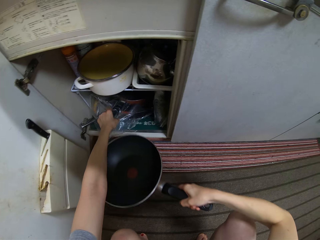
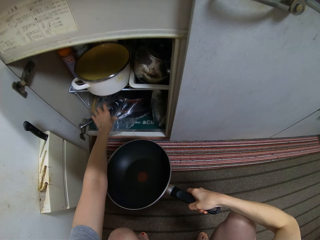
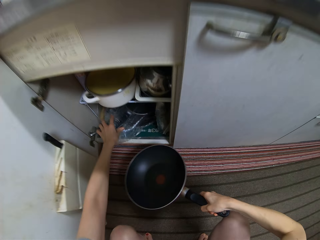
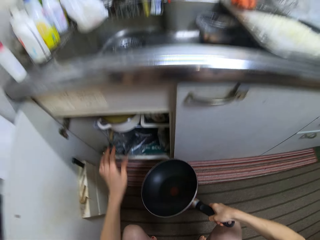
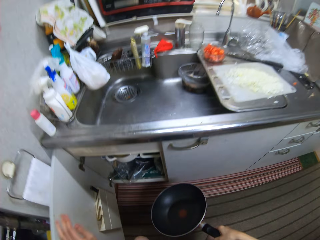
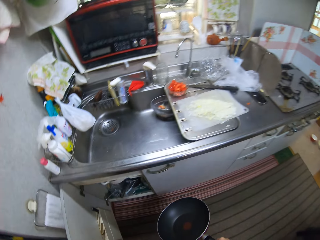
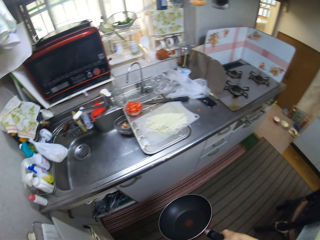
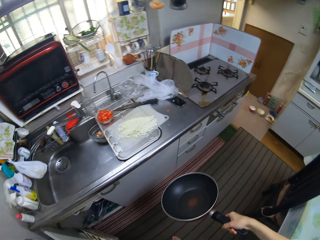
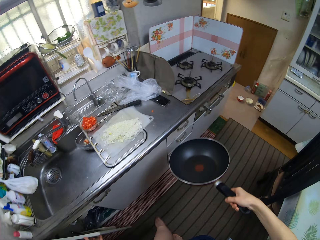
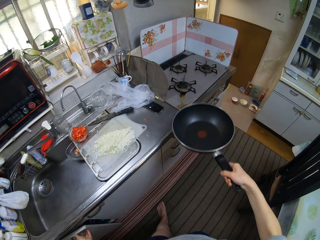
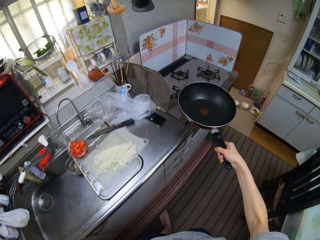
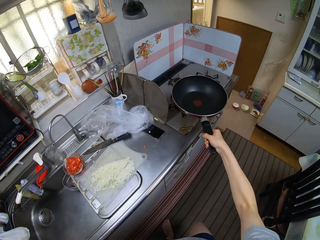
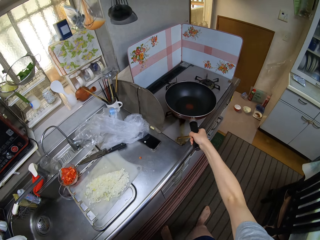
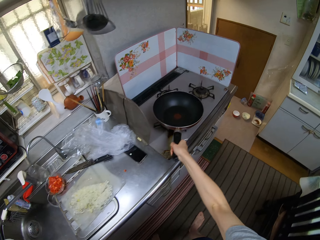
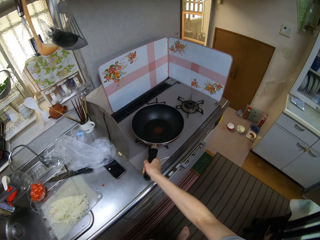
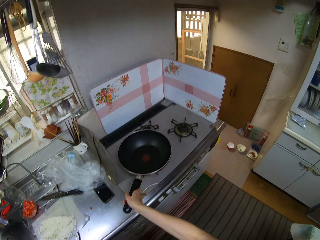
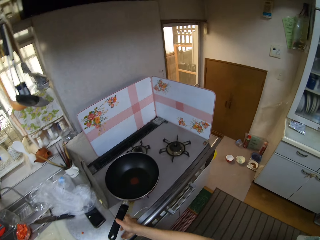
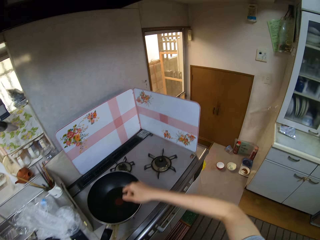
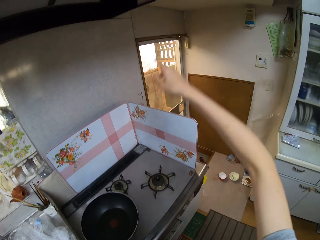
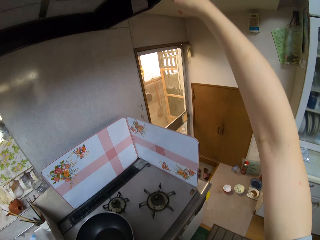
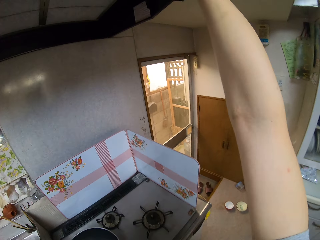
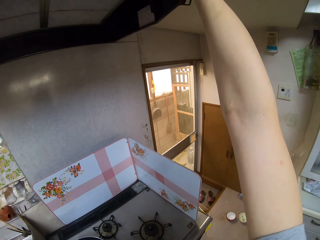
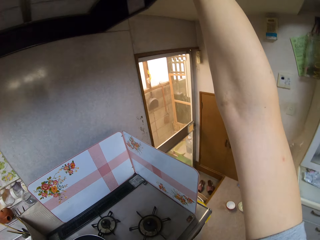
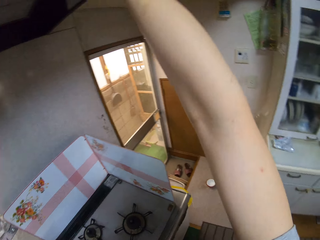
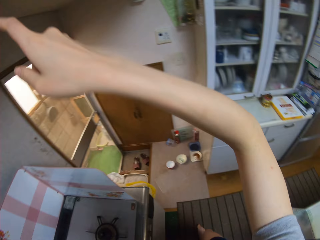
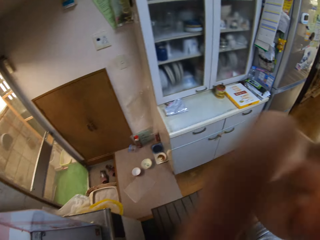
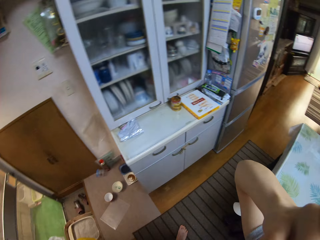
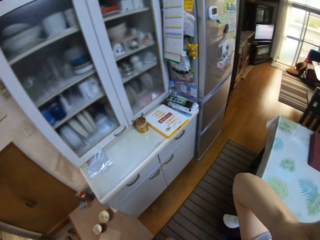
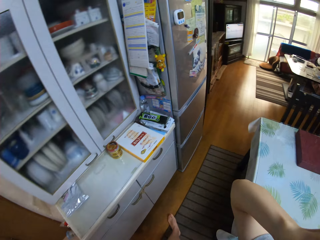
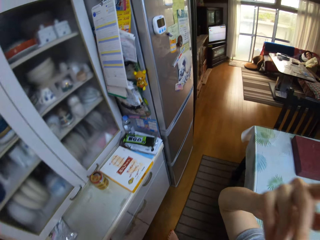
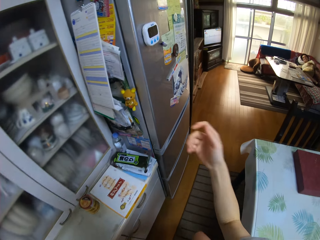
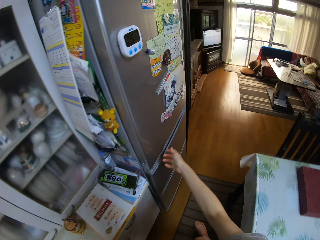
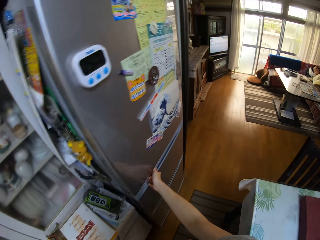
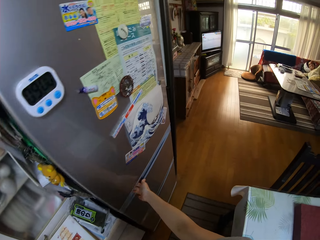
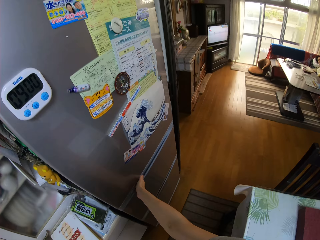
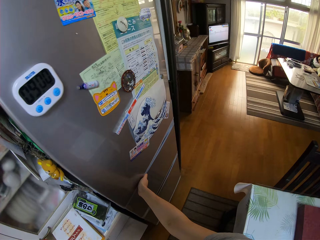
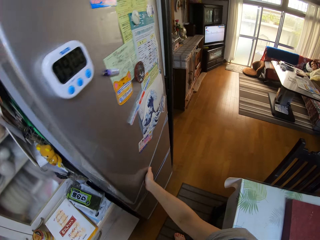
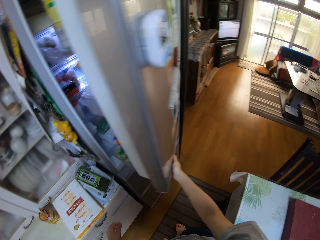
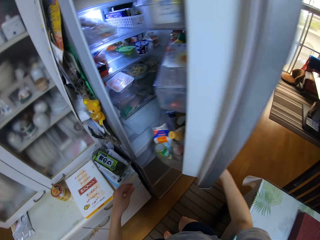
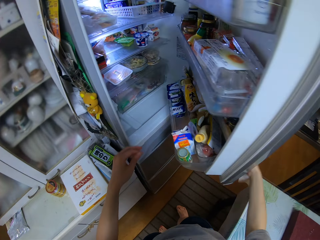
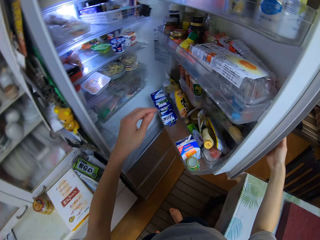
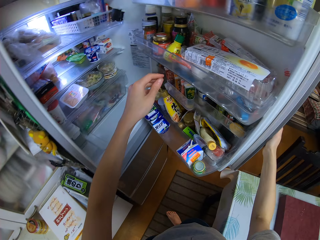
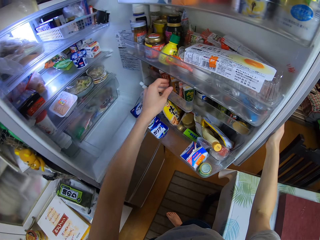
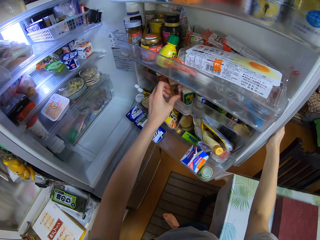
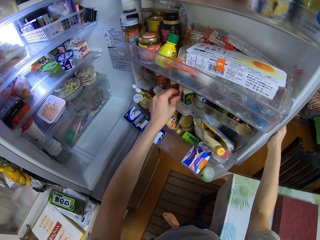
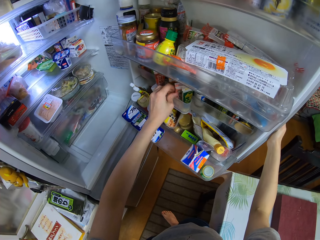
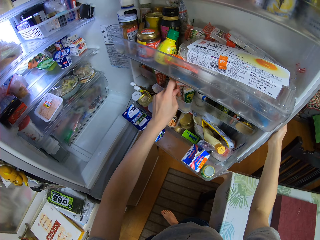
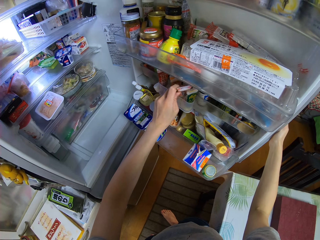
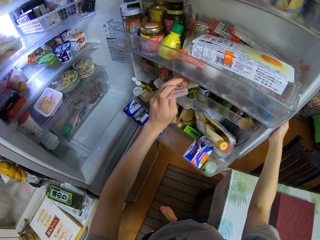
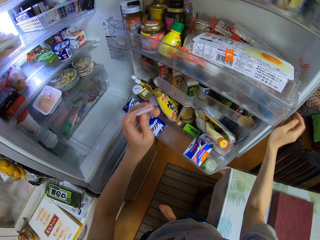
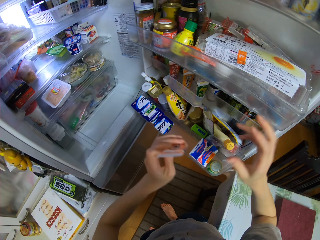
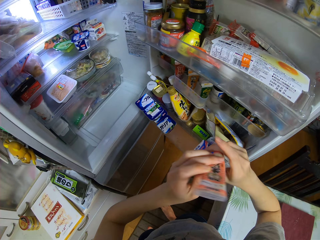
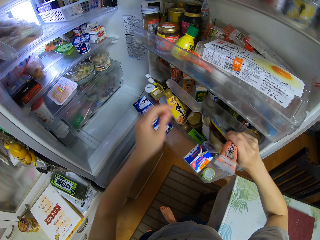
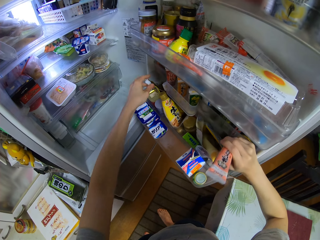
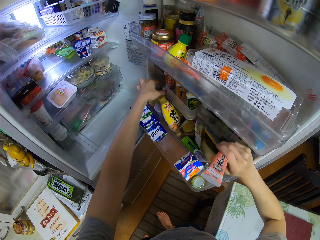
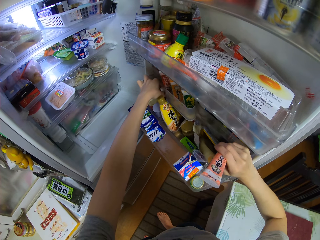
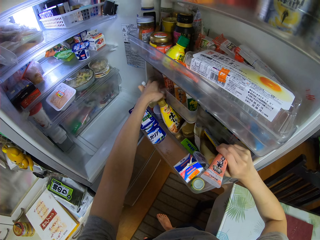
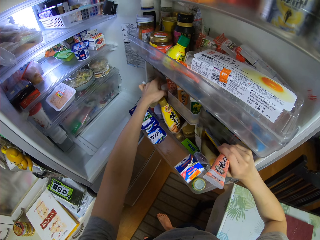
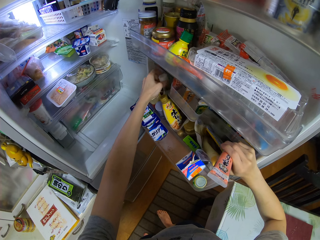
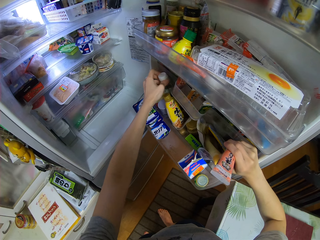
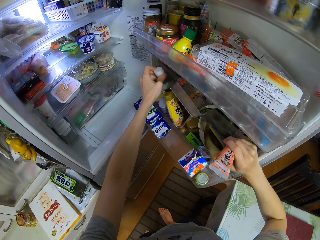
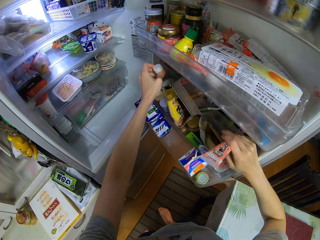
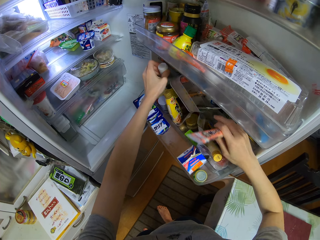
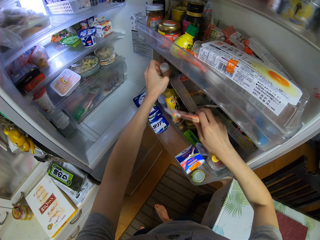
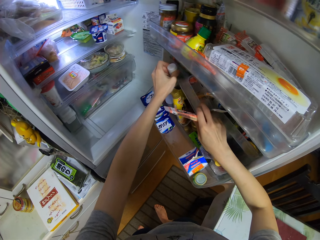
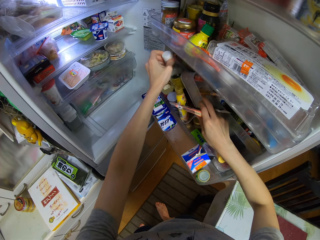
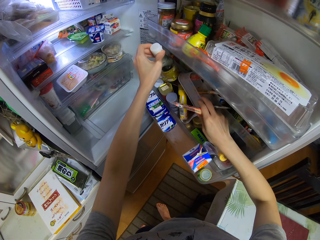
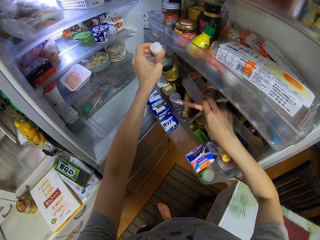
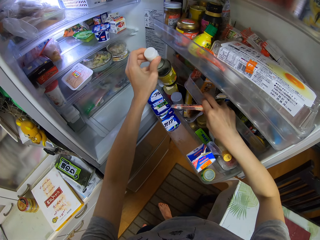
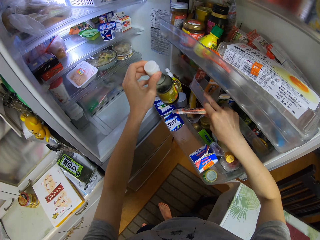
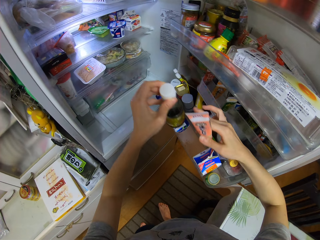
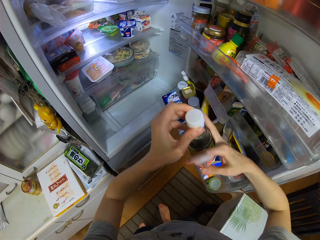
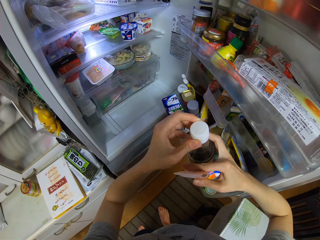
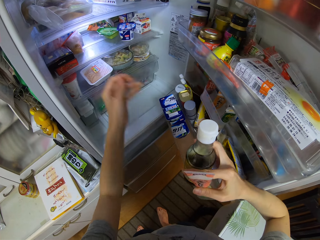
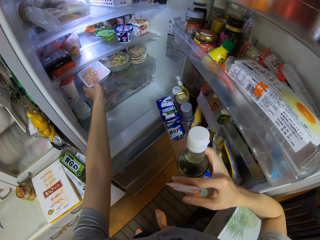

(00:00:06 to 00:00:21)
The camera wearer closes the drawer or cupboard. They put the pan on the cooker. They touch something. They touch something again. They open the fridge. They take a tube from the fridge. They take a bottle from the fridge.

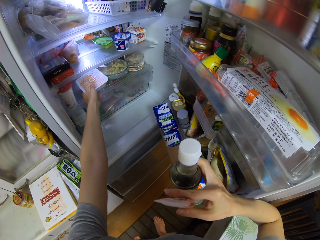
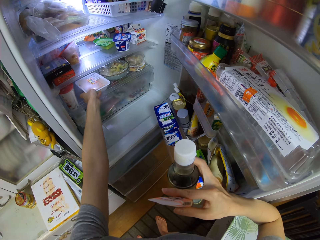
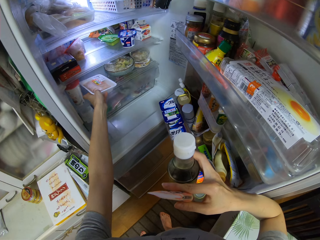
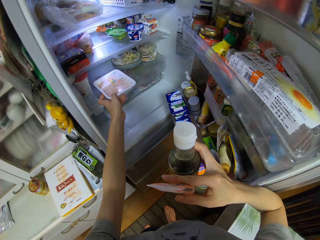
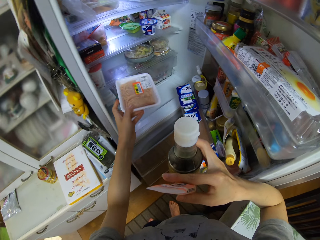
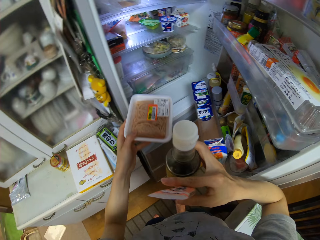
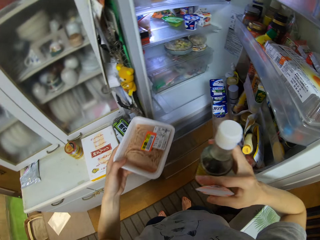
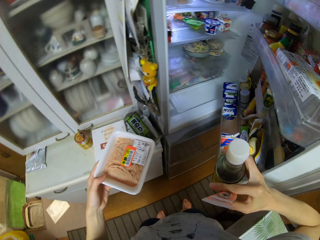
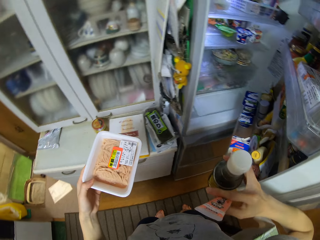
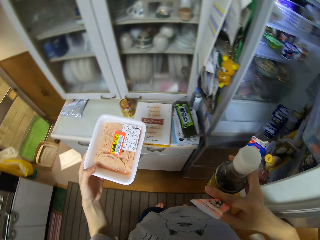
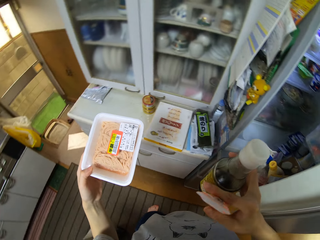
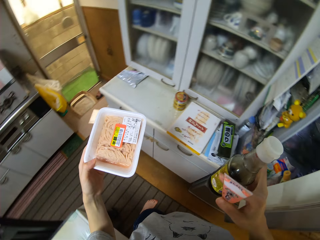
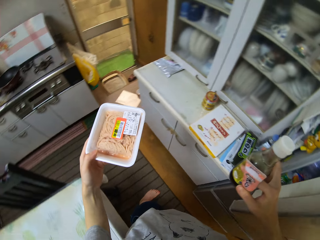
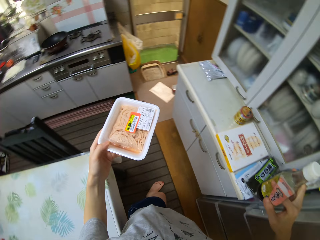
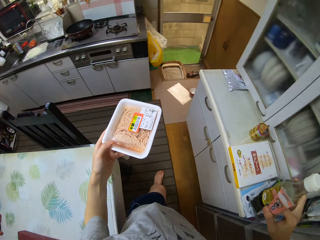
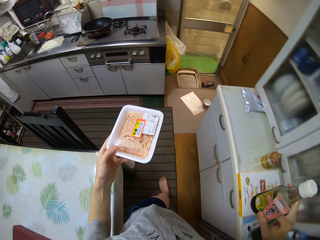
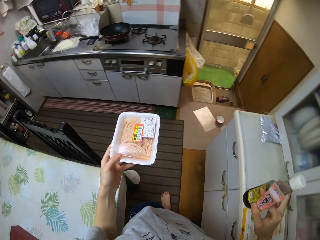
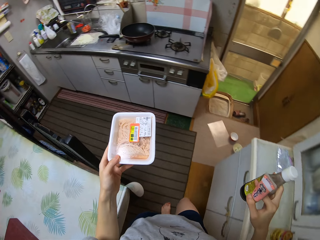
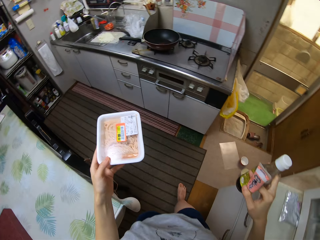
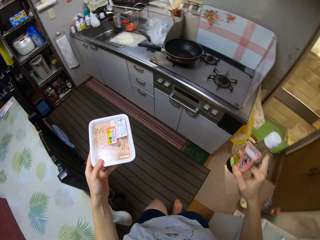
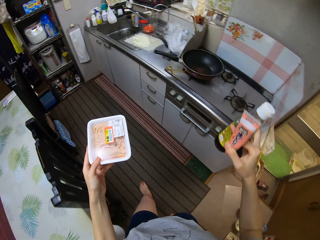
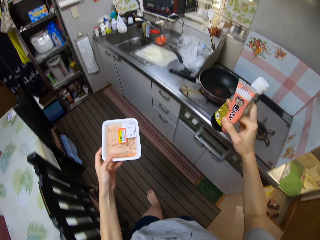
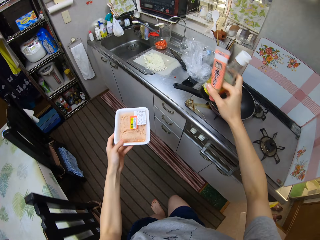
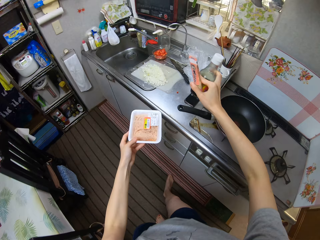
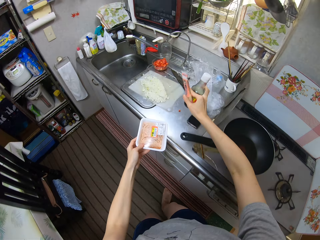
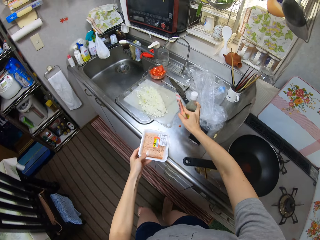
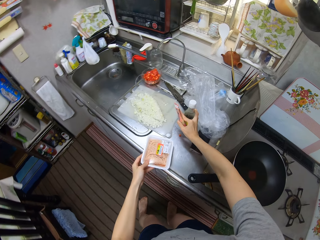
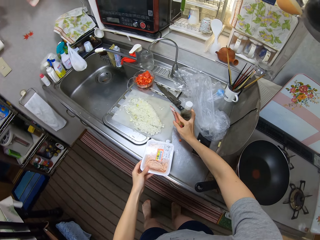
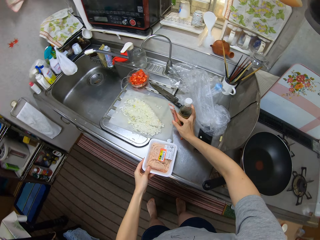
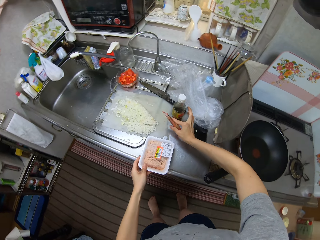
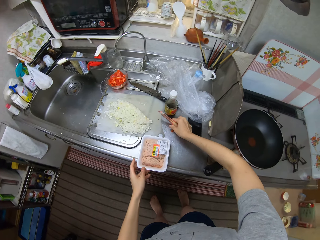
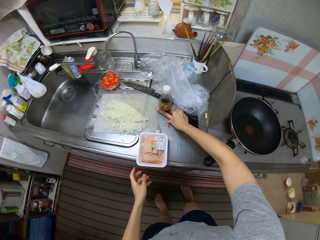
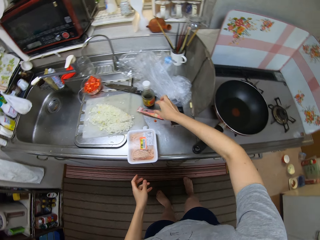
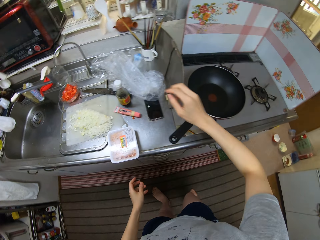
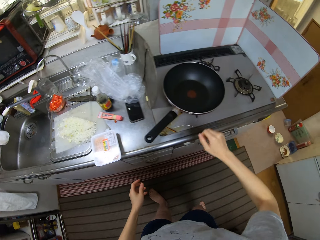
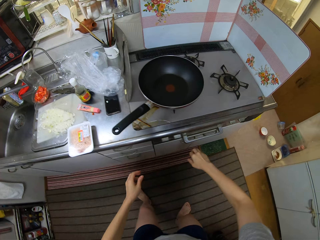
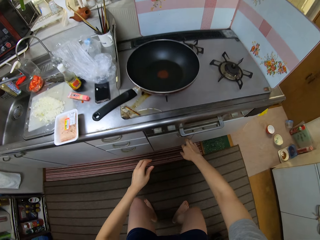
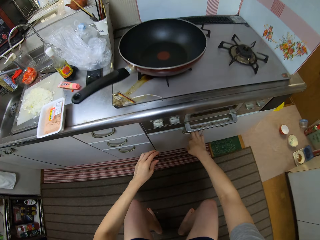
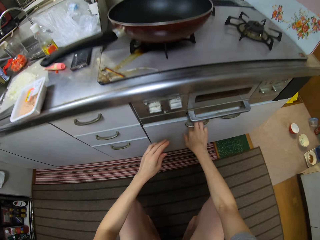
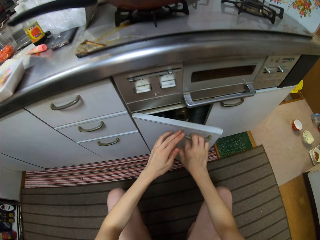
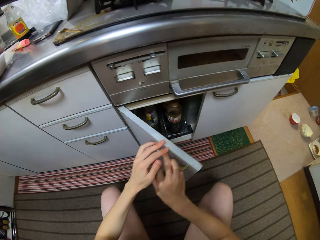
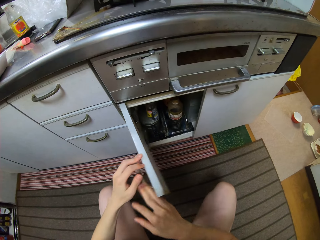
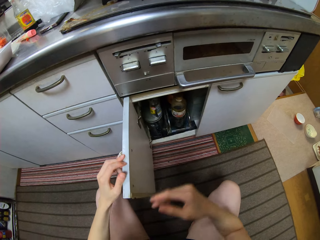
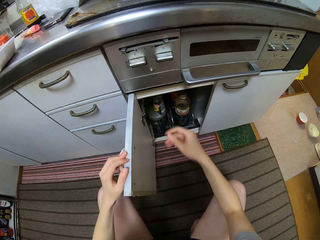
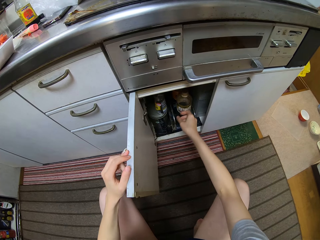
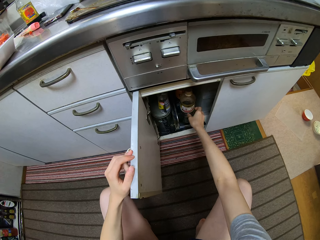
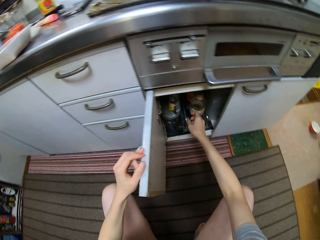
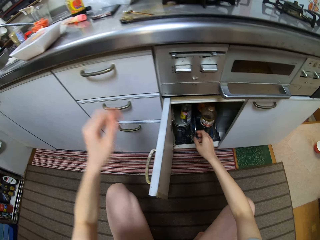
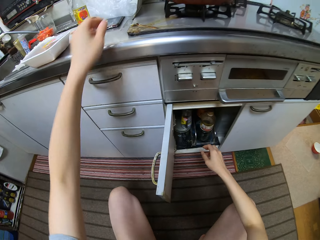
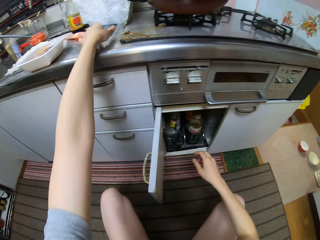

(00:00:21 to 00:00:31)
The camera wearer takes a pack from the fridge. They close the fridge. They drop the bottle on the counter, drop the pack on the counter, drop the tube on the counter. They open a drawer or cupboard.
